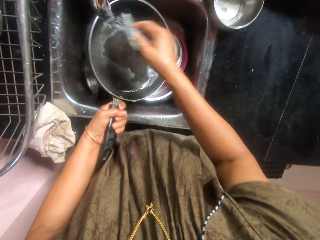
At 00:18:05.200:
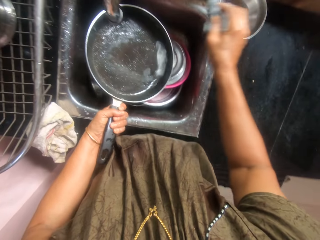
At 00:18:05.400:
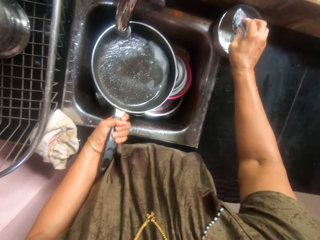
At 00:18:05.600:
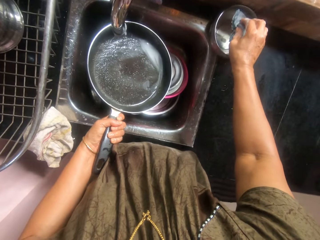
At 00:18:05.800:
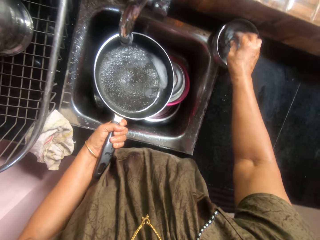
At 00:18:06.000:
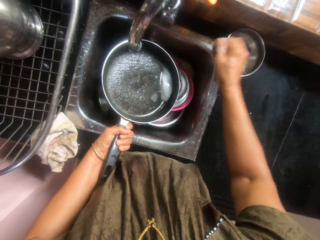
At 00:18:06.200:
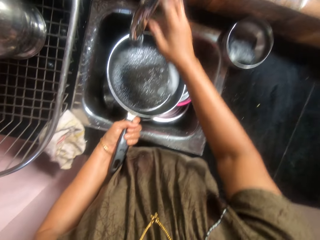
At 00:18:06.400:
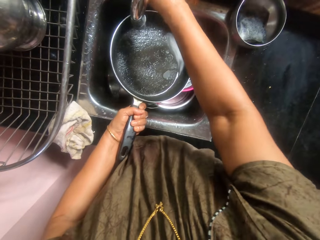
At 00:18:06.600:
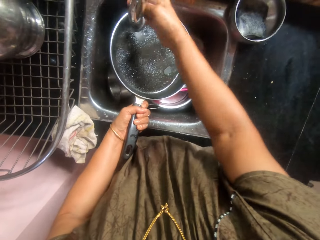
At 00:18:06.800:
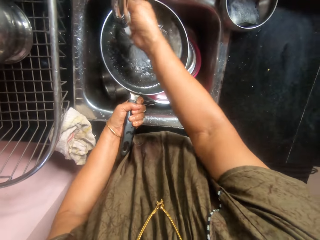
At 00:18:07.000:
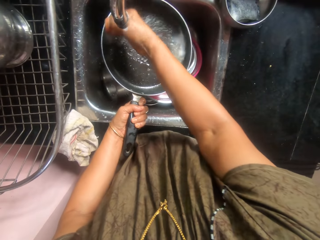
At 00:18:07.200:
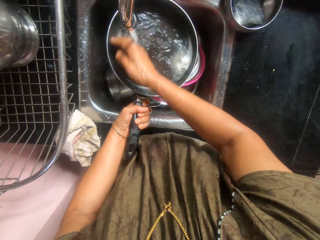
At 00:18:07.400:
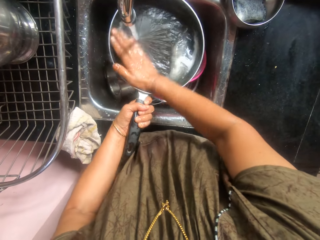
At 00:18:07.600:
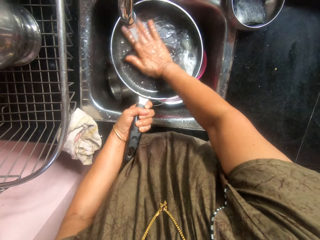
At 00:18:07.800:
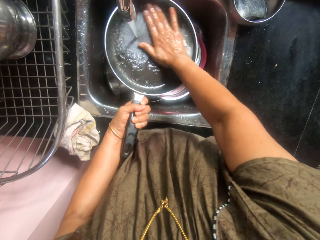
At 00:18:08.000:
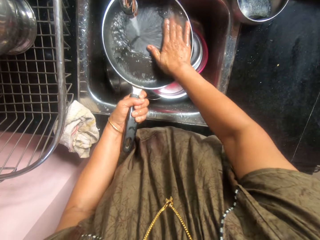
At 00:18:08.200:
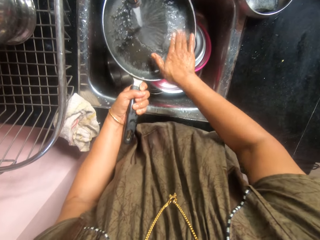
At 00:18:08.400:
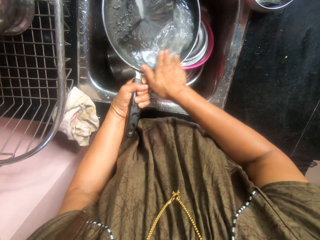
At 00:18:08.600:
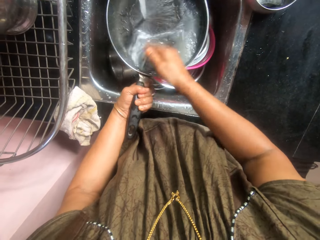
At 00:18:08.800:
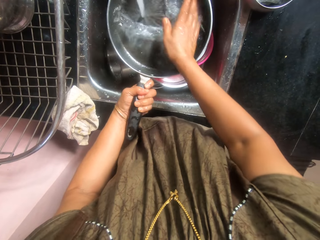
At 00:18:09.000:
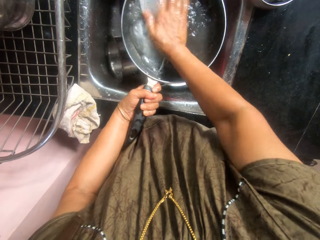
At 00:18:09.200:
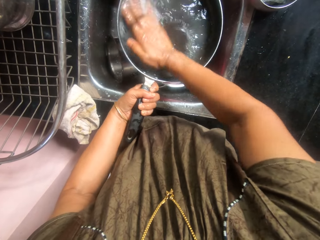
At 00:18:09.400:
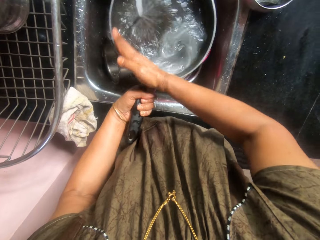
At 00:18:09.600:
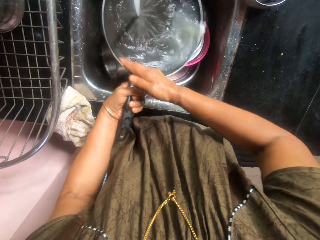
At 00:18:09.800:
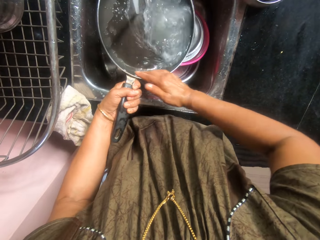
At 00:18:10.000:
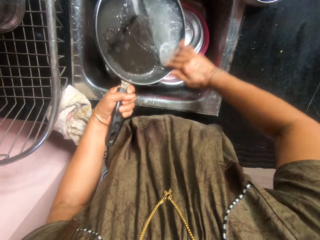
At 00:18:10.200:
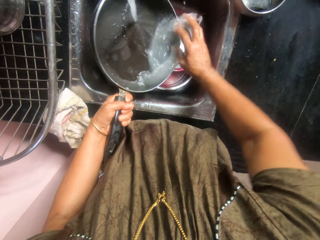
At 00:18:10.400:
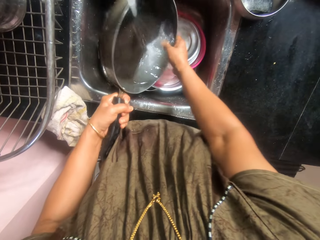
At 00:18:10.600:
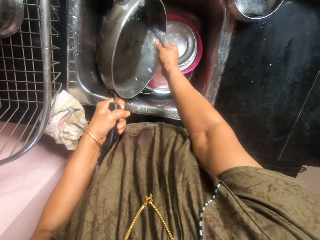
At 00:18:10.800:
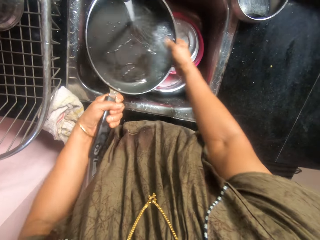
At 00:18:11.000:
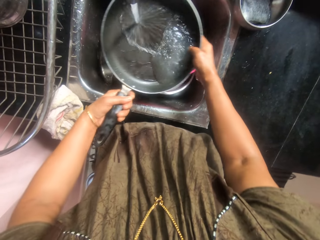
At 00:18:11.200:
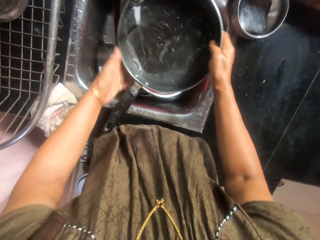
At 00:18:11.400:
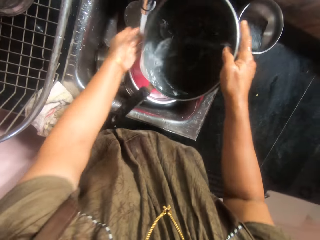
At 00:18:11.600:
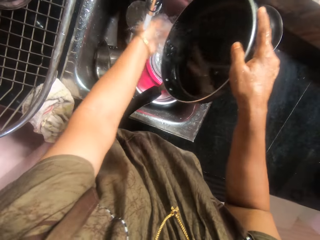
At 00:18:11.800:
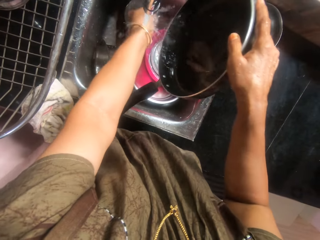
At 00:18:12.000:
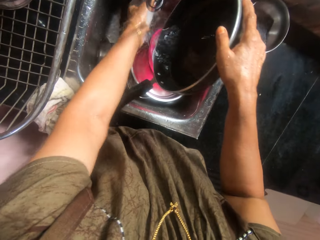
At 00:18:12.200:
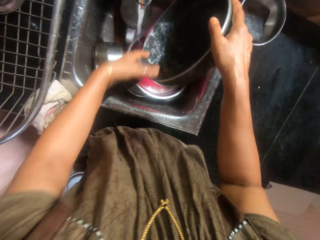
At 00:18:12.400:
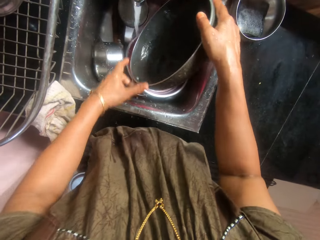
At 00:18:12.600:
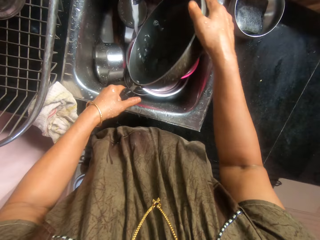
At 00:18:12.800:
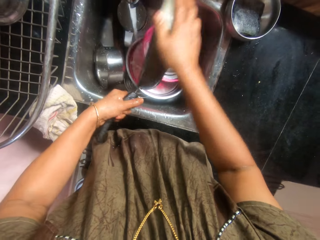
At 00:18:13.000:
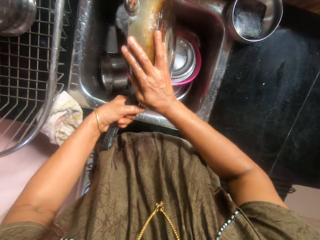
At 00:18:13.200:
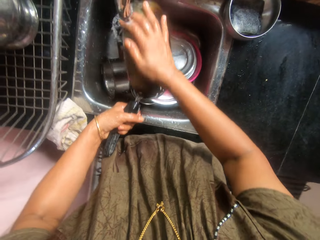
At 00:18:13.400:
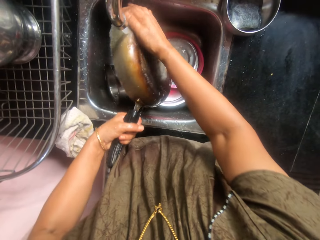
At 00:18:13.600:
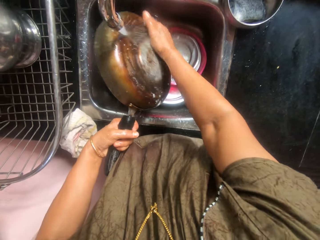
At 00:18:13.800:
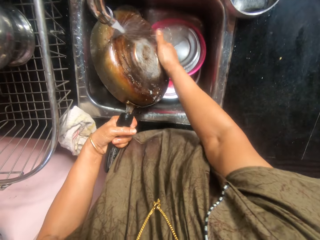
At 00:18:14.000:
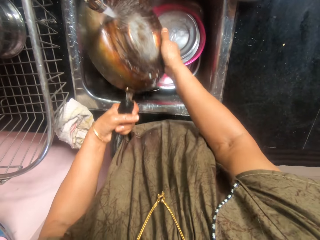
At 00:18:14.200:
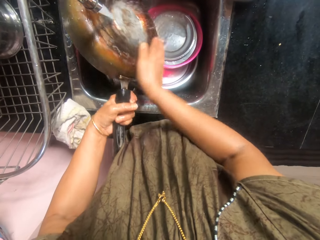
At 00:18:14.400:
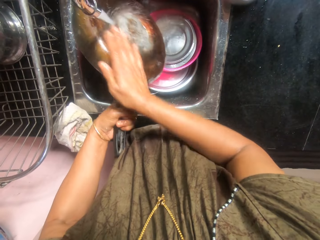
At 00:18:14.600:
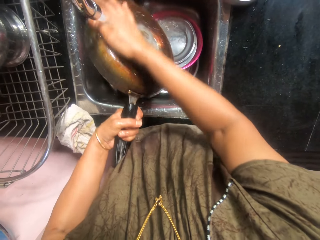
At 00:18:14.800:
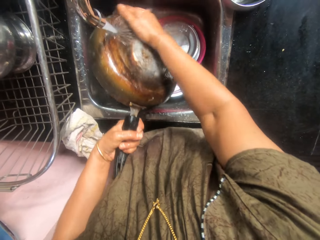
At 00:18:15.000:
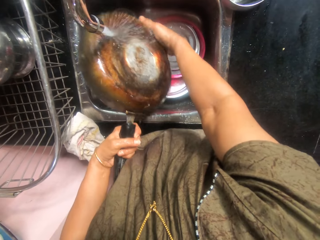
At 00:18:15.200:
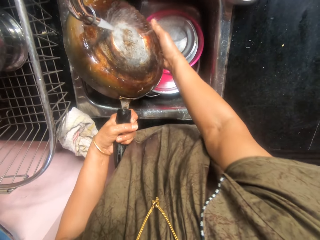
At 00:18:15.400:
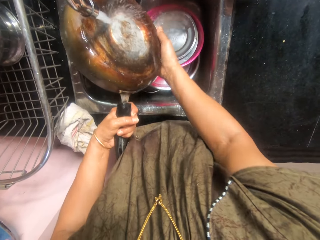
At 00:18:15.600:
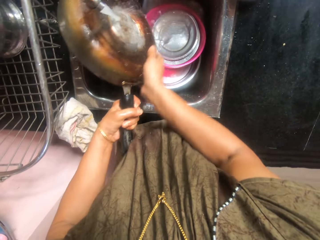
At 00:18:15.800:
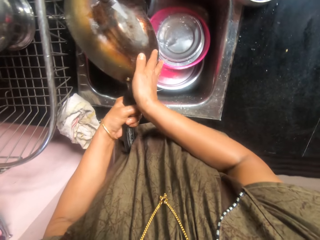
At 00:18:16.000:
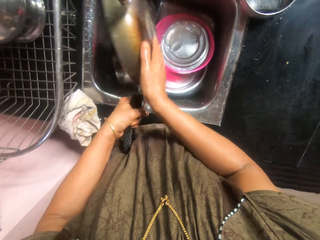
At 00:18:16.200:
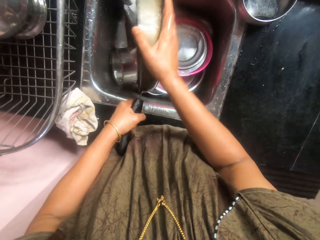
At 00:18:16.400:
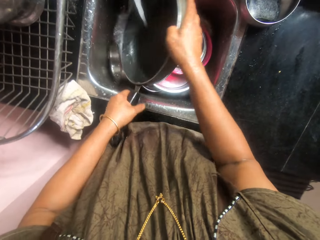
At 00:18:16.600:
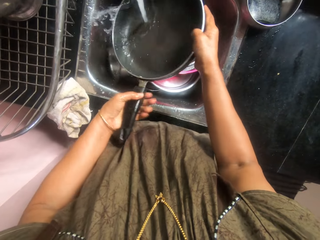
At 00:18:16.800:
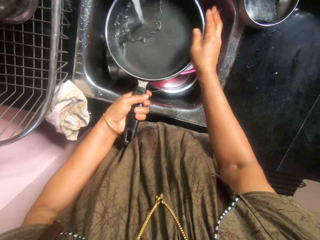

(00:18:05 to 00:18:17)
The camera wearer drops the sponge in the bowl. They turn on the faucet. They rinse the frying pan.

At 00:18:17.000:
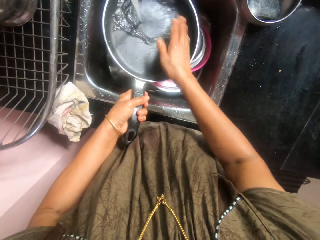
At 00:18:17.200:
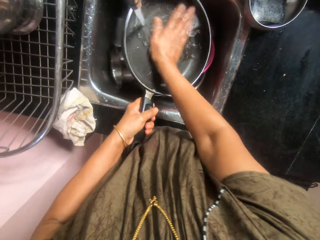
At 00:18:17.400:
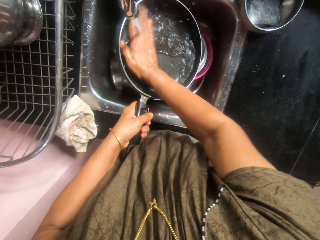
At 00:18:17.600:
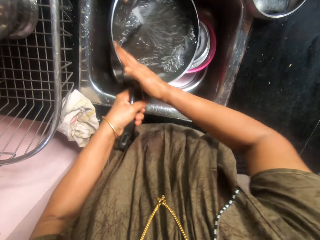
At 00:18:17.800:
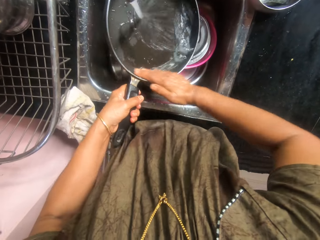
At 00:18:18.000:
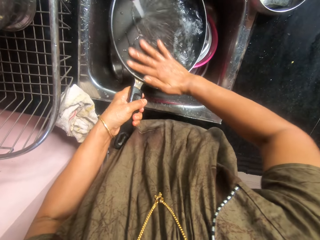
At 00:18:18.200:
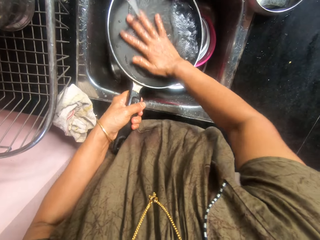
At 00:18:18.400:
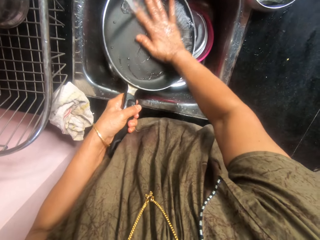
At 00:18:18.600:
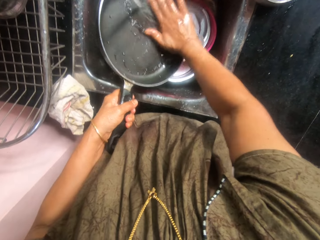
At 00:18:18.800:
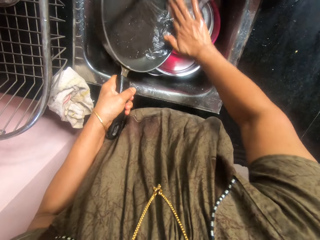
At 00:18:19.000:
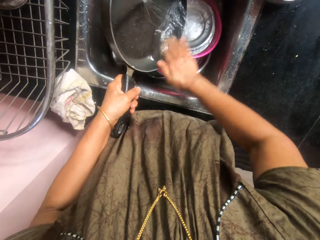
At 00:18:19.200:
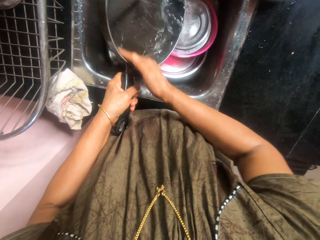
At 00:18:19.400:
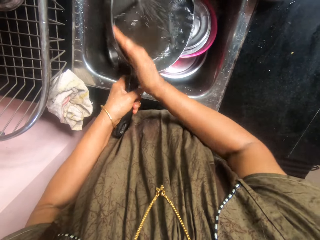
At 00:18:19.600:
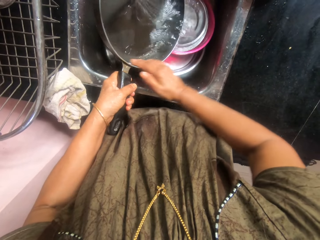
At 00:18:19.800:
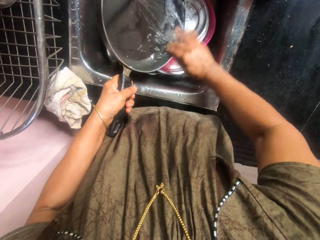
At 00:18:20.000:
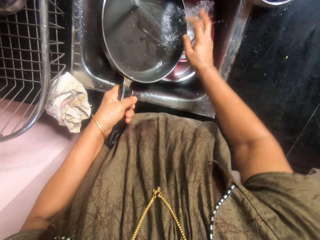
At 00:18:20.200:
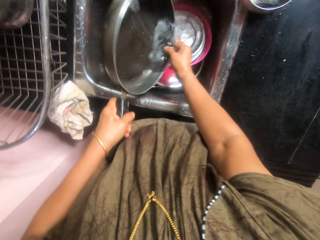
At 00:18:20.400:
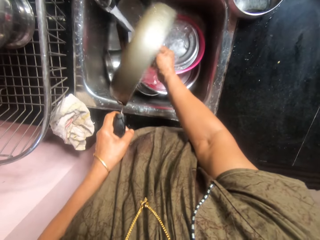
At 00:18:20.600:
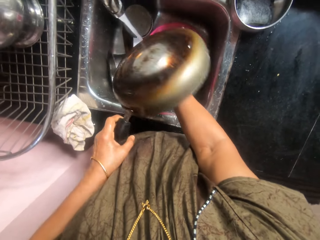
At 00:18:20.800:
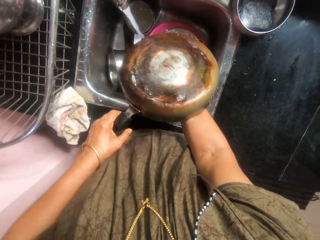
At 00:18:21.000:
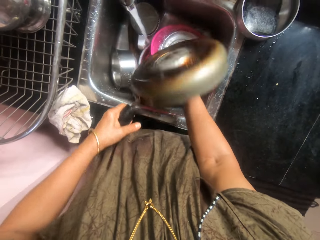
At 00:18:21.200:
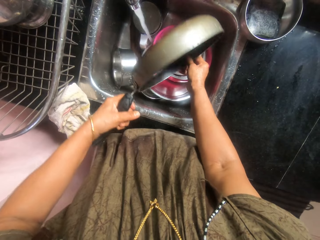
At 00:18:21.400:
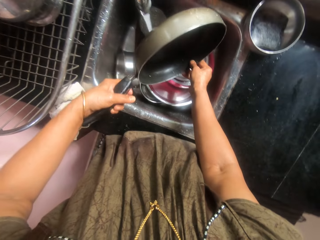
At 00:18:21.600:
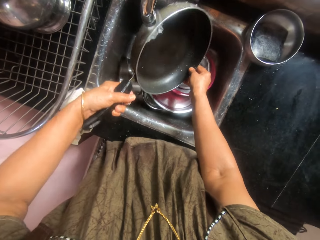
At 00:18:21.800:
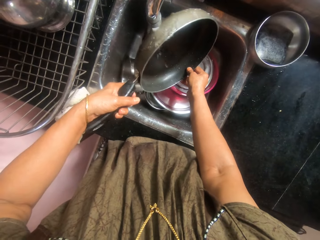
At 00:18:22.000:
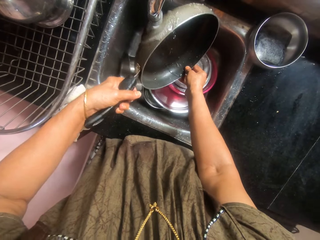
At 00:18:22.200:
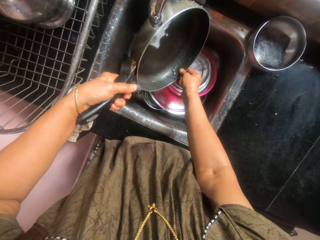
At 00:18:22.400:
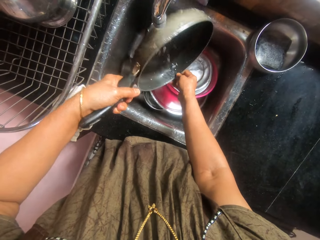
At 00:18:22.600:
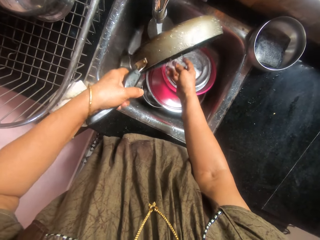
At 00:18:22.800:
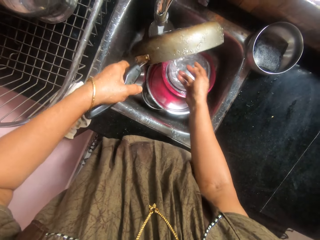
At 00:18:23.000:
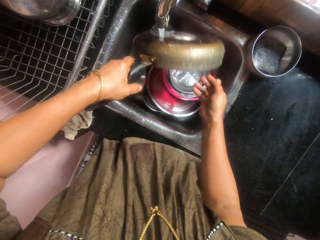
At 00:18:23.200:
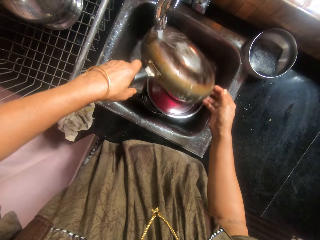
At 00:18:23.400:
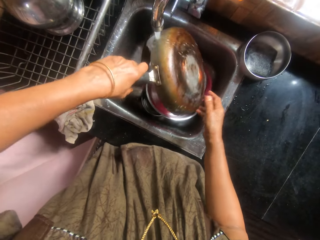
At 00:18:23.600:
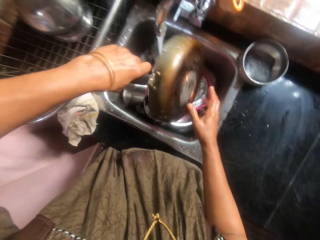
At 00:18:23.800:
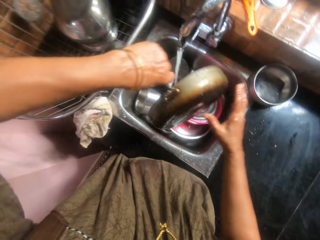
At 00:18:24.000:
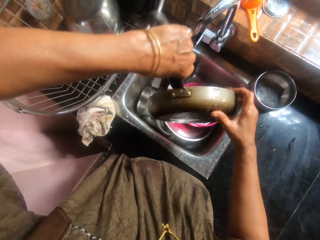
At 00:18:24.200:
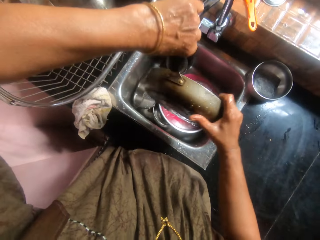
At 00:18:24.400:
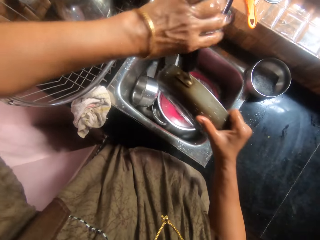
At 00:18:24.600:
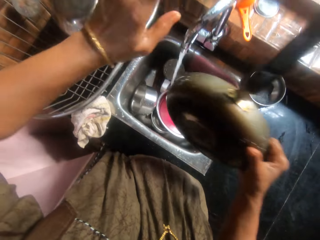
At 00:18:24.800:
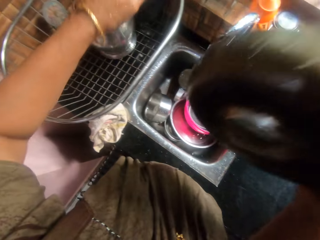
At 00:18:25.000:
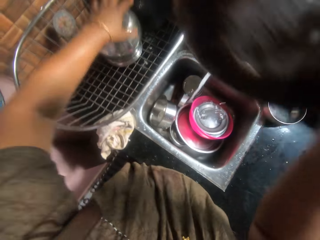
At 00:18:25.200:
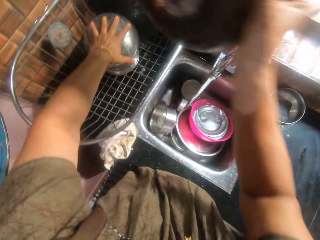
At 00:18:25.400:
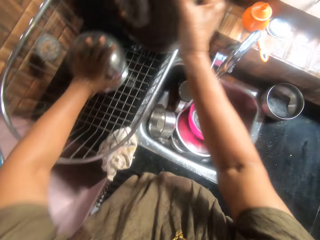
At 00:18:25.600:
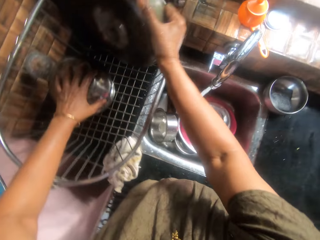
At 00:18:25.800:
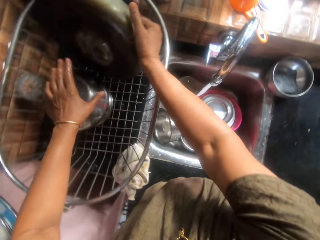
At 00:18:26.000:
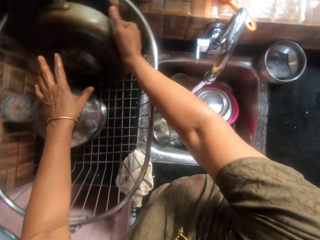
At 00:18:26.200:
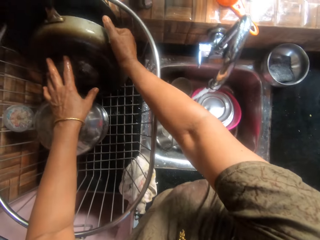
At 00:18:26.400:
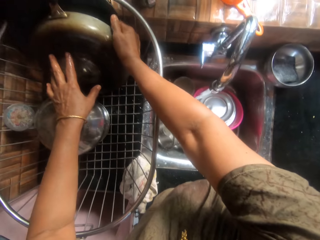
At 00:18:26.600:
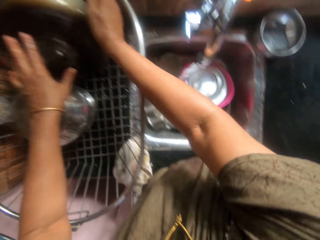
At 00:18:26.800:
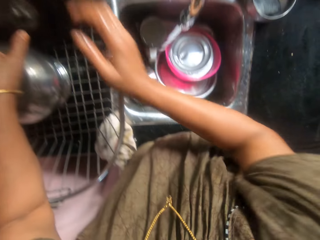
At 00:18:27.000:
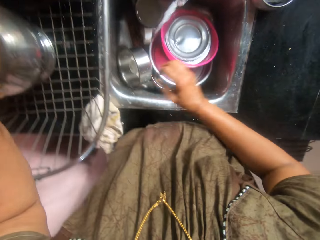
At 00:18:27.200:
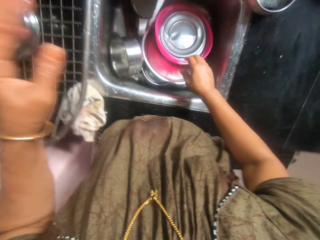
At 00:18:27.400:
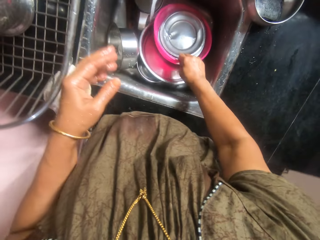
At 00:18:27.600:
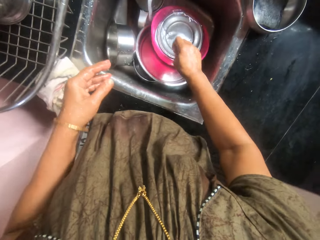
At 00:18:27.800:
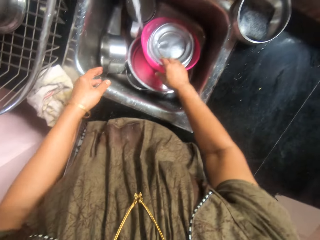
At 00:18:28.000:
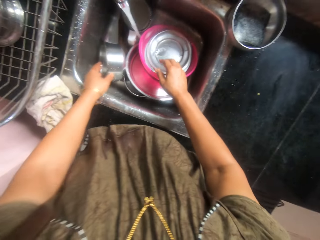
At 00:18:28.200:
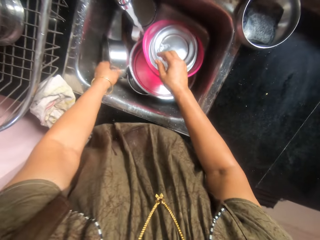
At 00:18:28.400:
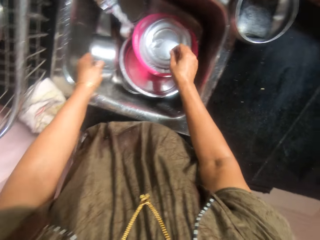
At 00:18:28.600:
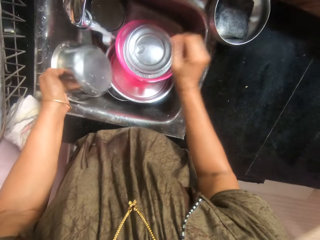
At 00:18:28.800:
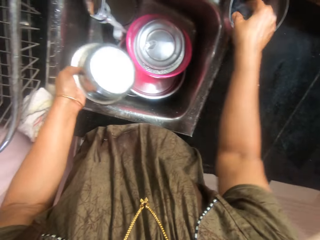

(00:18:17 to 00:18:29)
The camera wearer adjusts the frying pan in her hands. She places the frying pan in the kitchen rack with her right hand. She moves a bowl in the kitchen rack with her left hand. She moves a bowl in the sink with her right hand.
